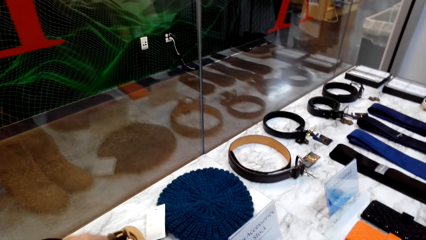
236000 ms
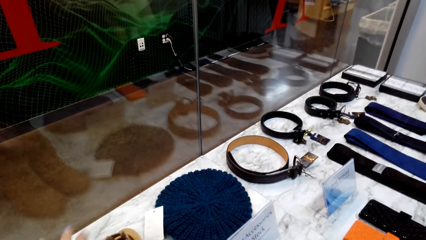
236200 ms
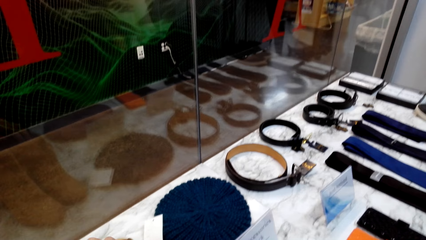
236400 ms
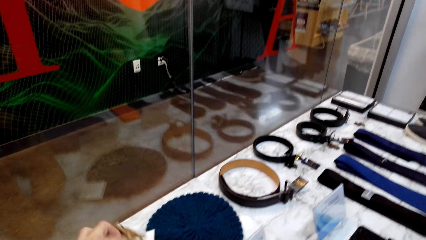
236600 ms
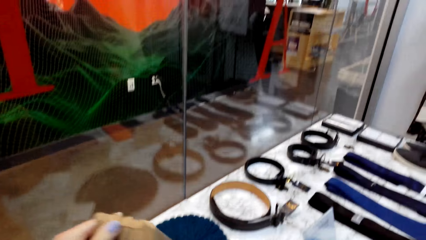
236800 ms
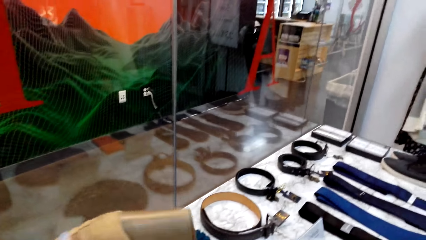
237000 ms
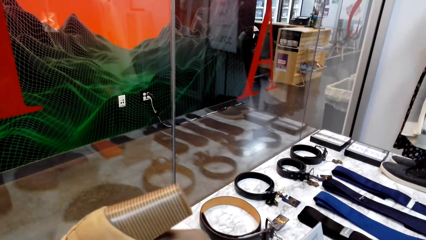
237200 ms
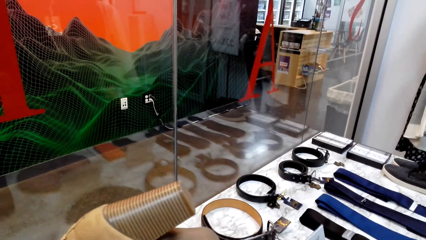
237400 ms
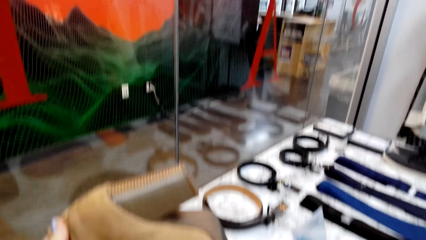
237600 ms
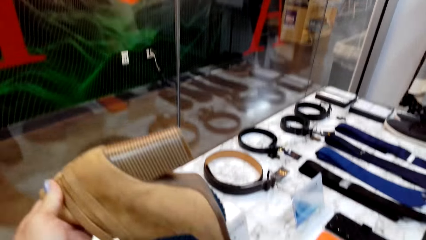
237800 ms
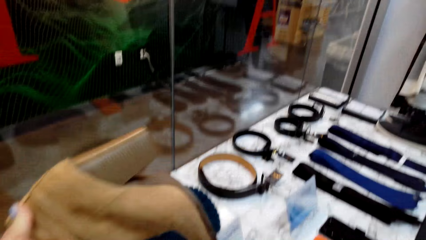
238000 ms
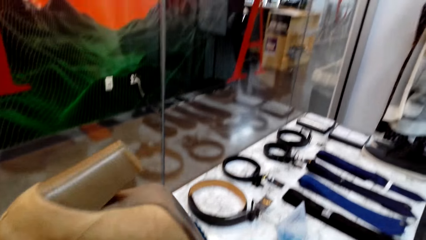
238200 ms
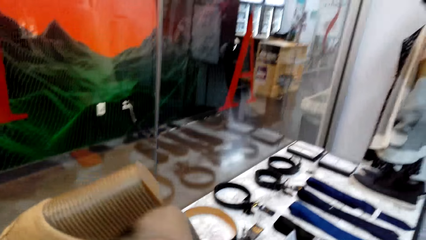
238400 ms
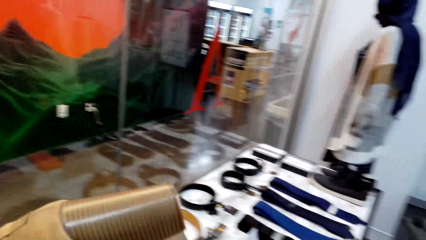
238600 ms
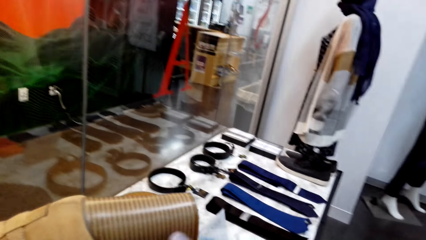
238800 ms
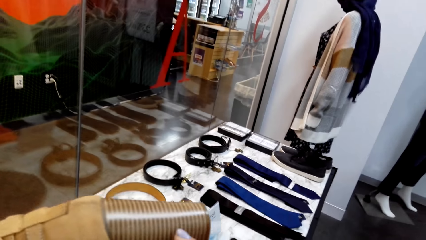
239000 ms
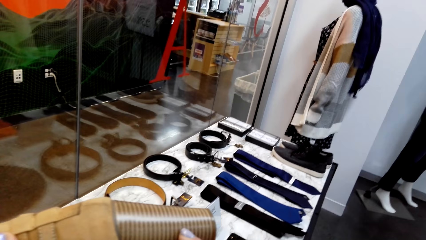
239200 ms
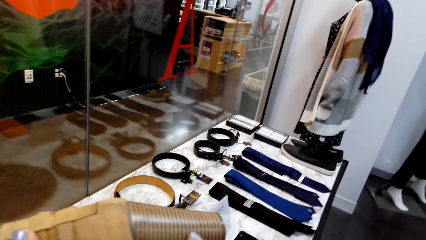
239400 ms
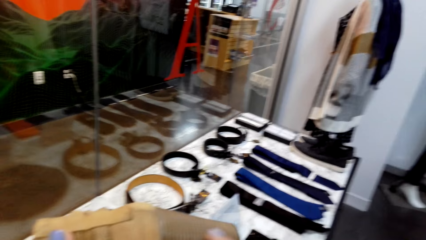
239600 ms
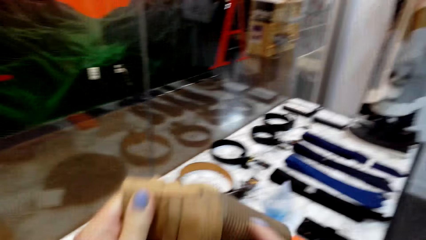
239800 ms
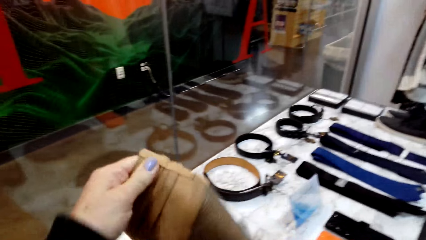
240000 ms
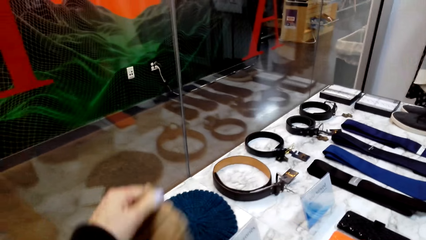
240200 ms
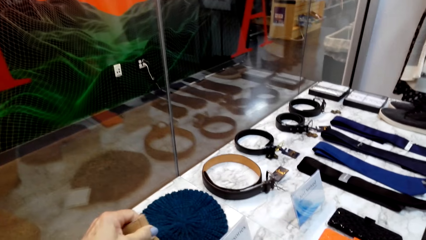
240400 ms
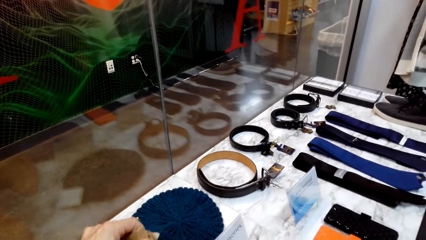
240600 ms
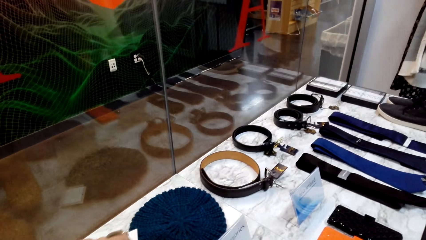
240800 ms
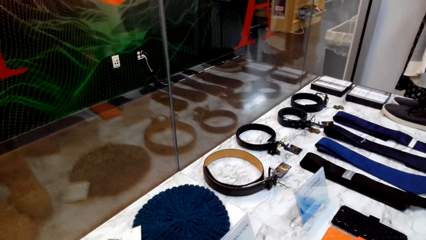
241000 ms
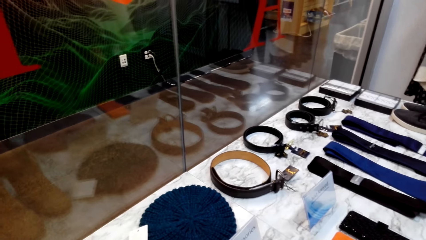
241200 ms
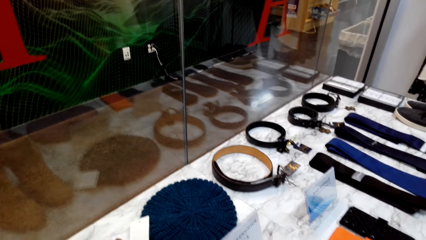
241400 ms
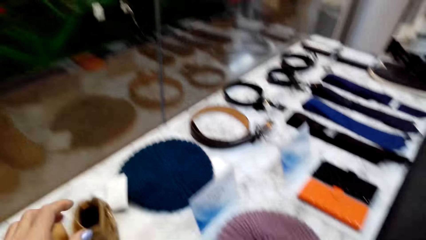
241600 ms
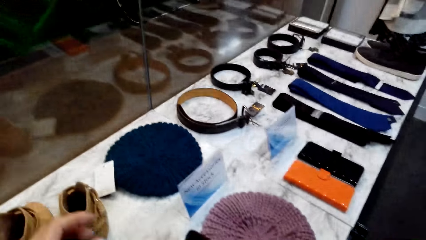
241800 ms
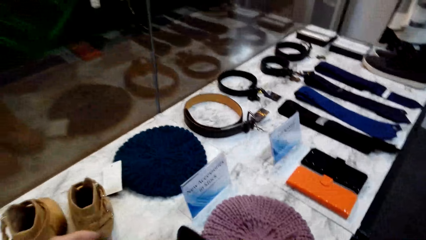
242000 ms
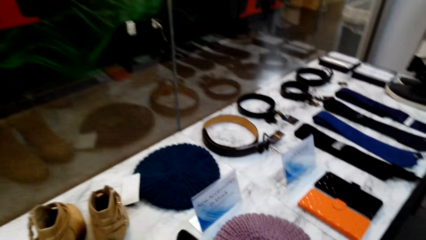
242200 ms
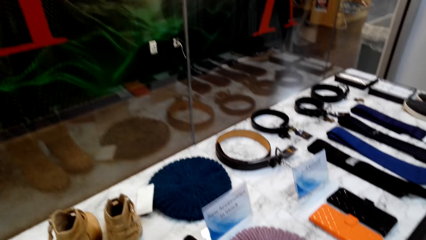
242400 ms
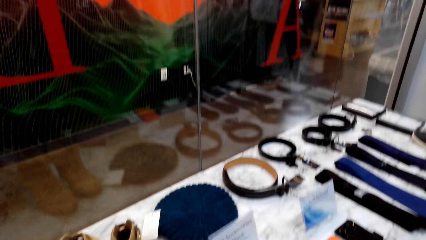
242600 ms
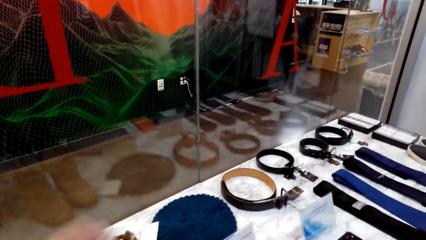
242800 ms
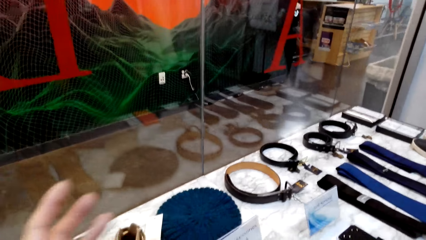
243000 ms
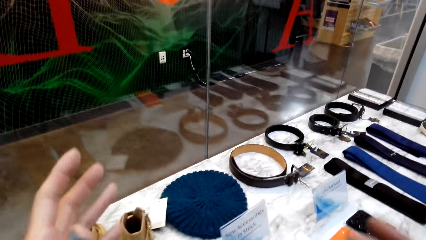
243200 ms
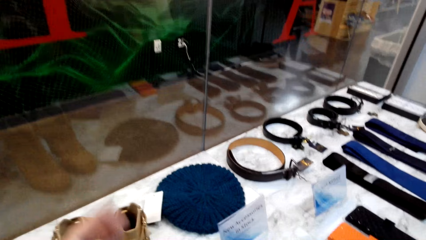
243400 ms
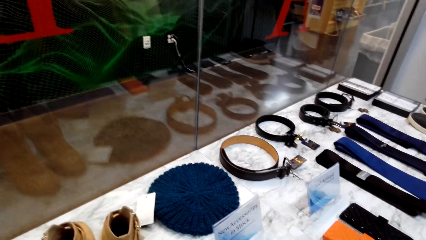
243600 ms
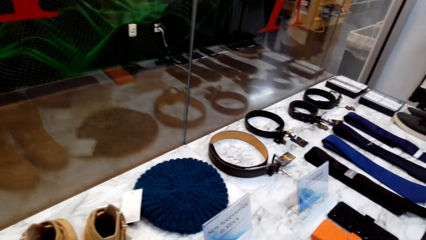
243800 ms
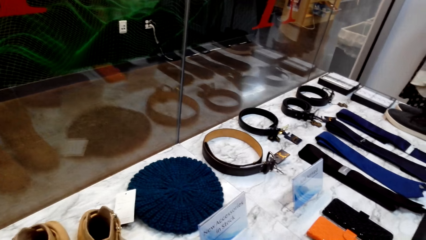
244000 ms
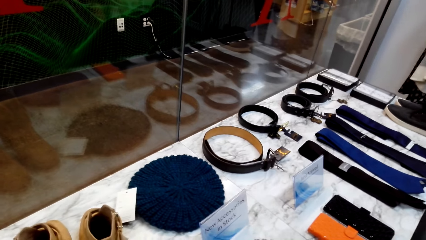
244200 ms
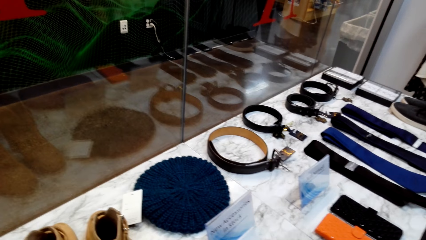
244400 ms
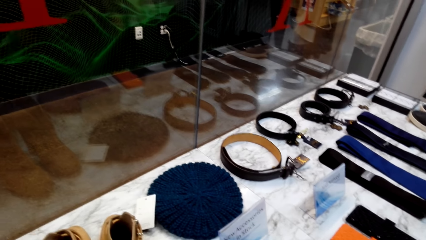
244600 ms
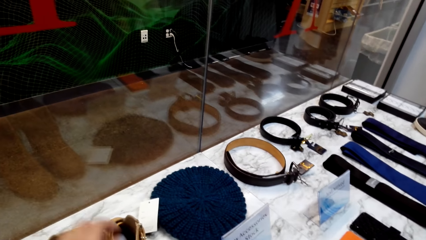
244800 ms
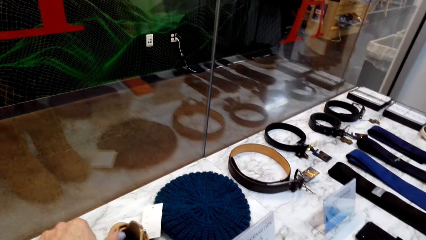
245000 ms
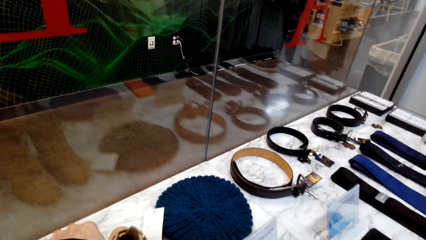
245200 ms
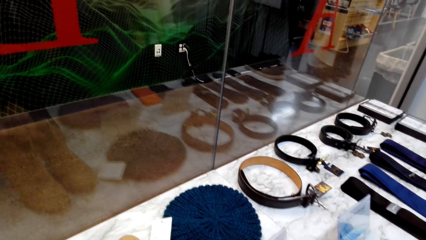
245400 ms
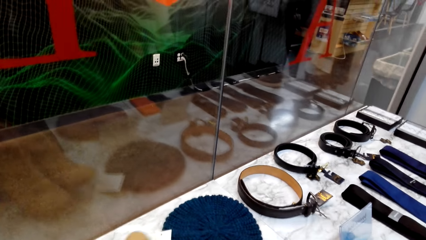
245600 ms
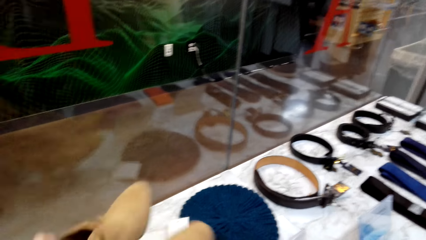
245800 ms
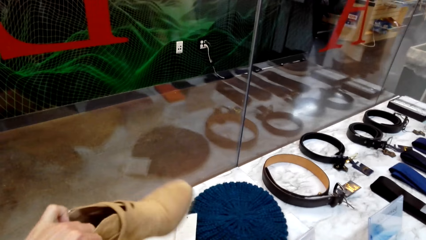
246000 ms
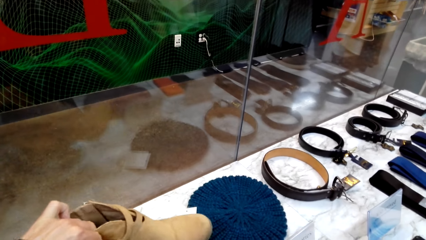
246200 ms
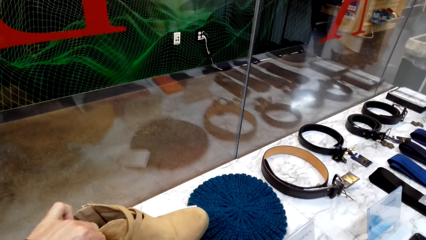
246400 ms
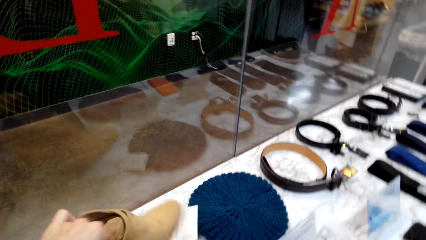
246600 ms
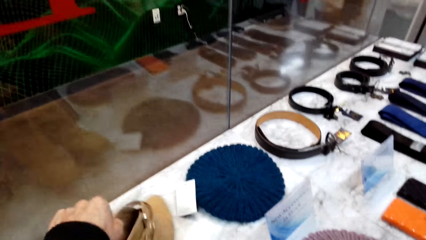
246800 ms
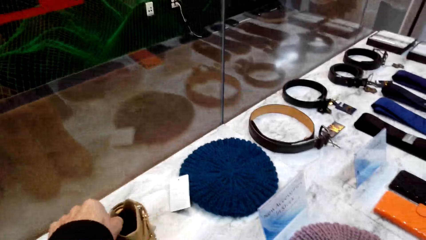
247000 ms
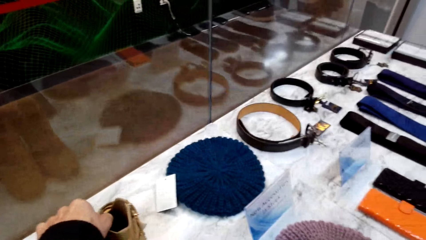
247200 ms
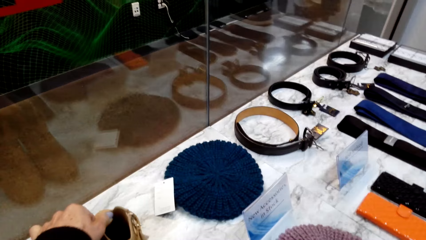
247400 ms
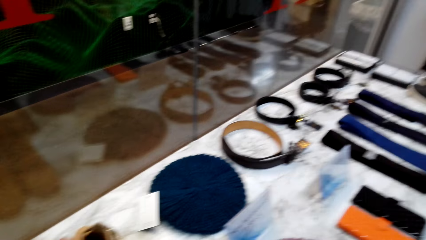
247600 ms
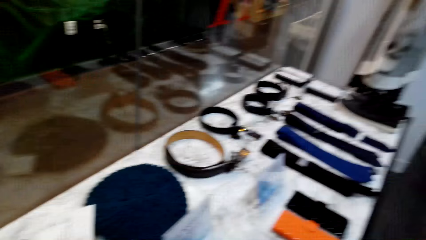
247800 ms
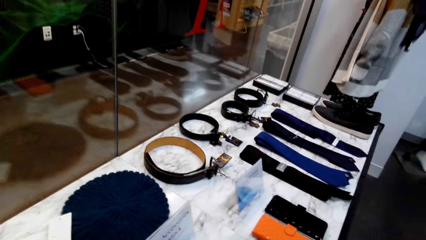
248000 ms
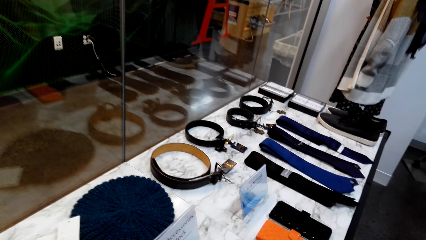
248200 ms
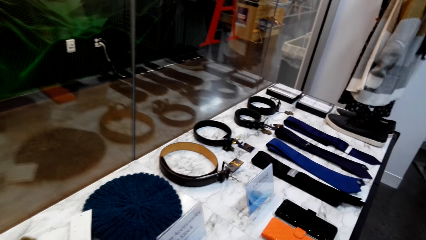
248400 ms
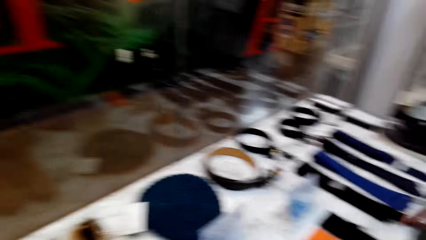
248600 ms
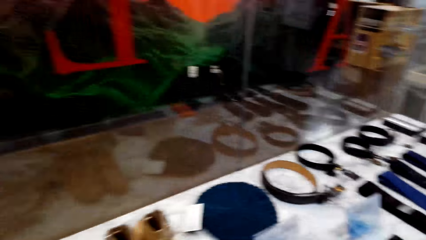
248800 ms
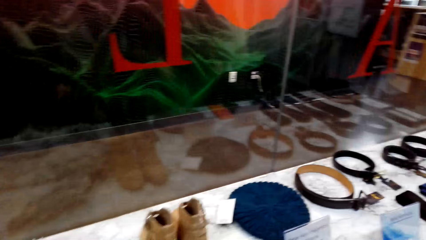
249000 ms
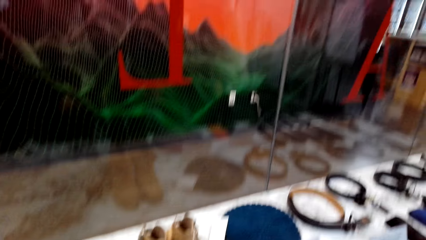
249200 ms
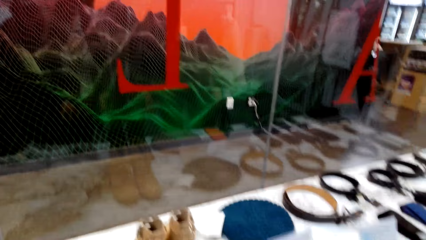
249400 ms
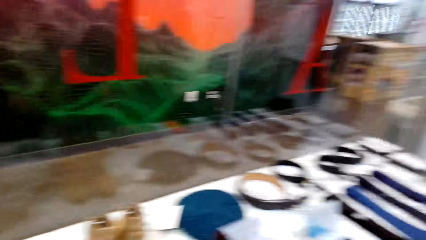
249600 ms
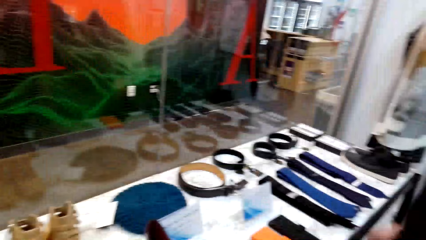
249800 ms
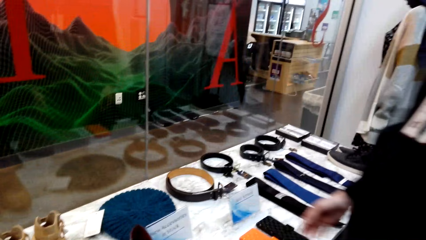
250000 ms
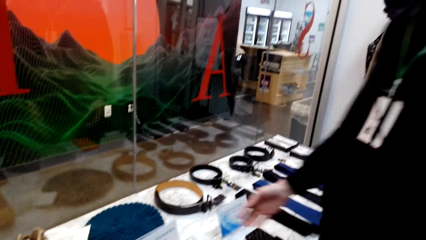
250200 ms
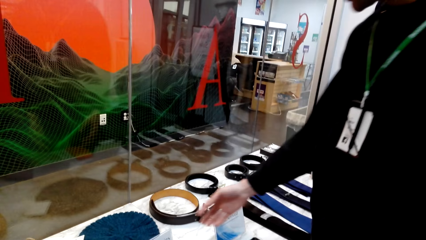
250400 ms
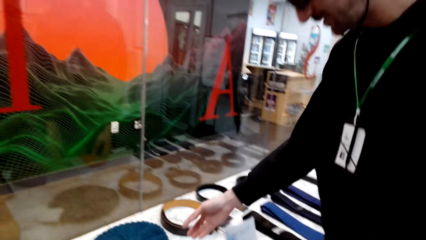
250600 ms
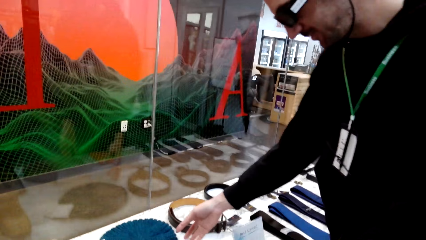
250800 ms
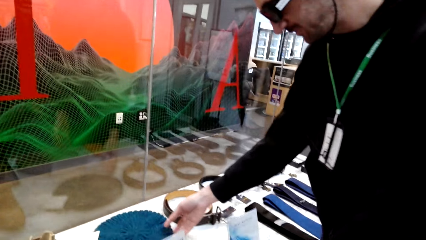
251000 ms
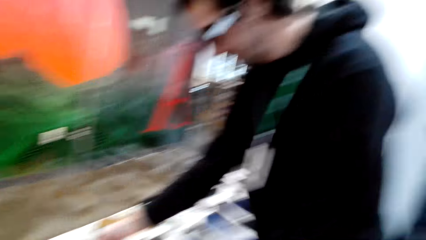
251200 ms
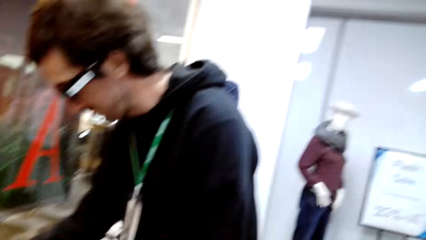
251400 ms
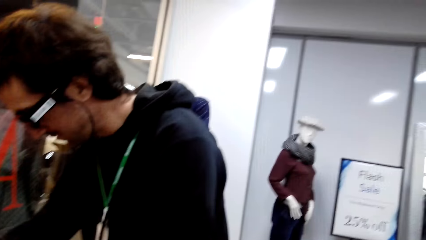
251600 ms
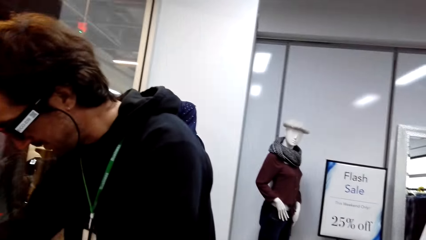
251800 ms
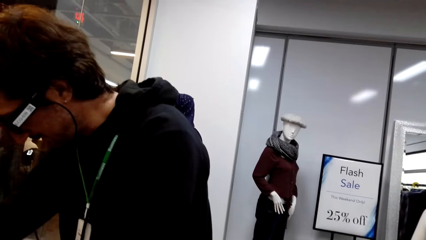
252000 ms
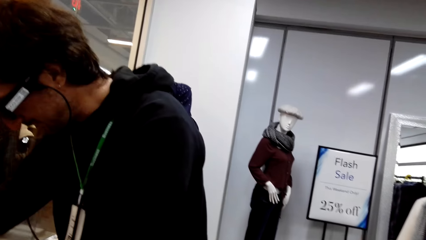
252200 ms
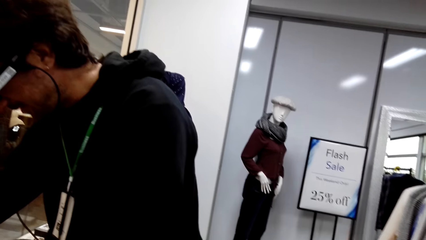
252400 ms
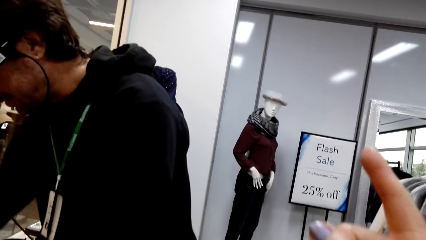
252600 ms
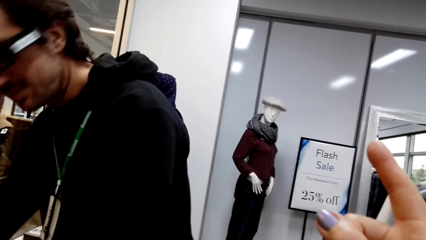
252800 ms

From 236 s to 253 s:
The camera wearer moves boots with their hands. They hold a boot with a hand. They lift a shoe. They converse with a person. They place the boot on the display. They converse with the person. They do a hand movement. They converse with the person. They hold boots with their hands. They place the boots on the display. They converse with the person.
